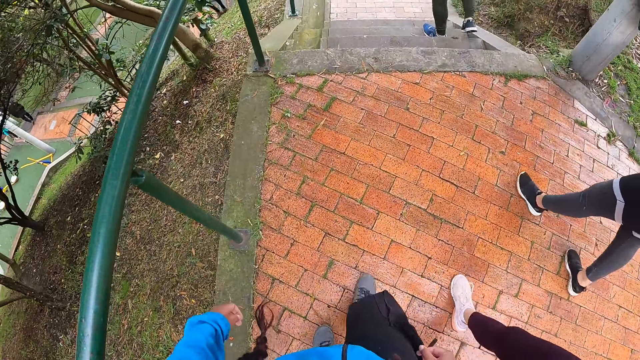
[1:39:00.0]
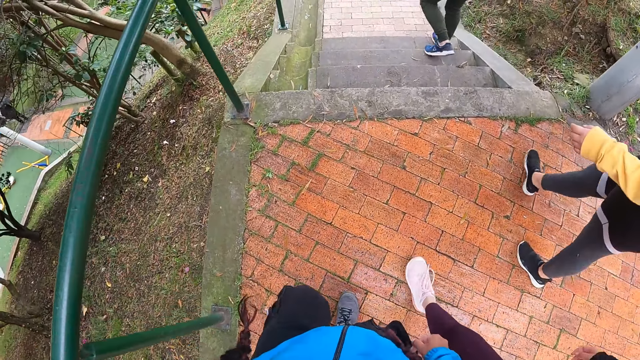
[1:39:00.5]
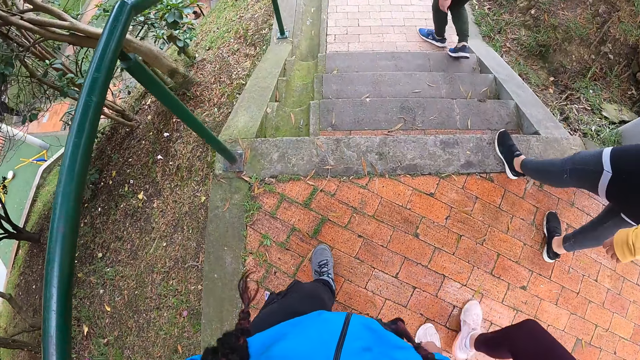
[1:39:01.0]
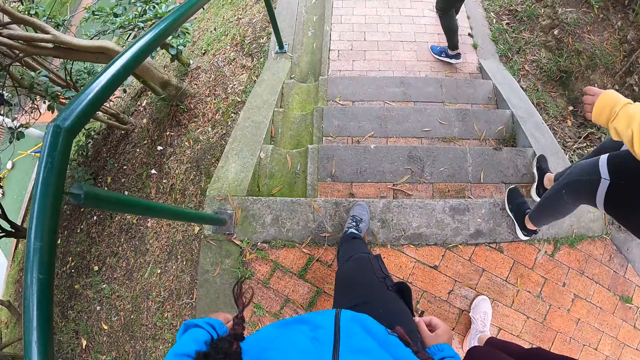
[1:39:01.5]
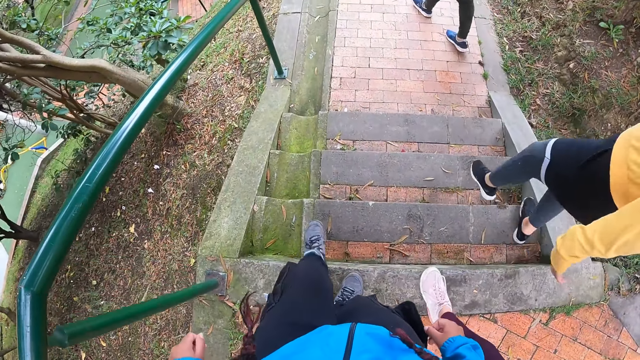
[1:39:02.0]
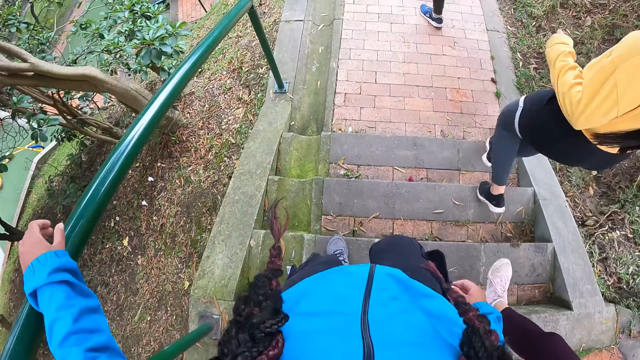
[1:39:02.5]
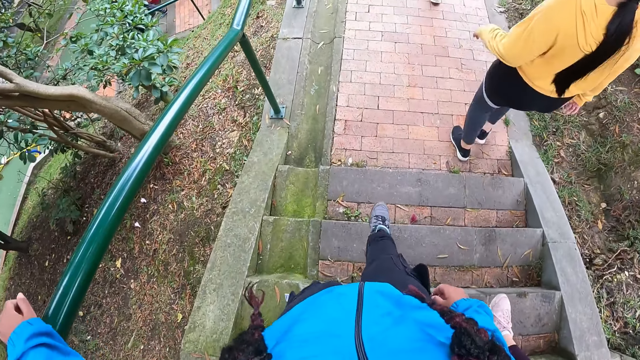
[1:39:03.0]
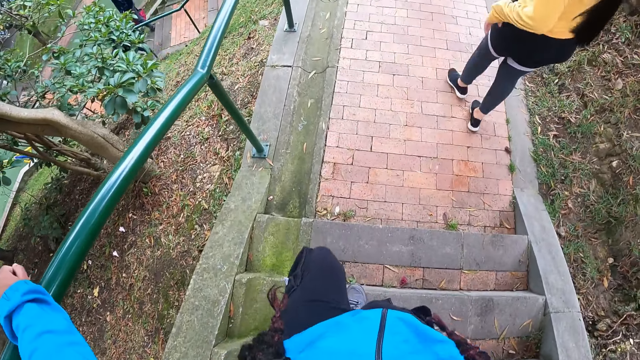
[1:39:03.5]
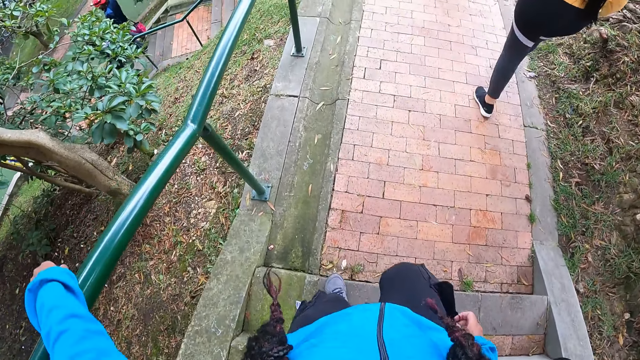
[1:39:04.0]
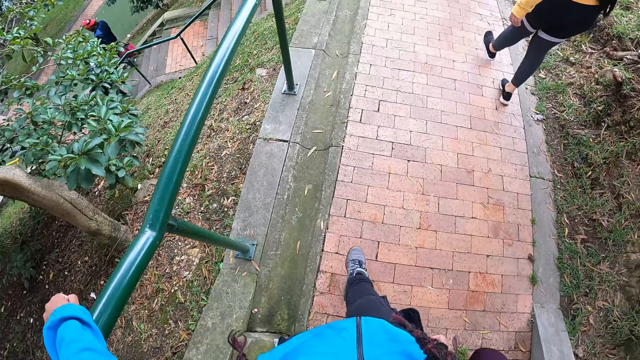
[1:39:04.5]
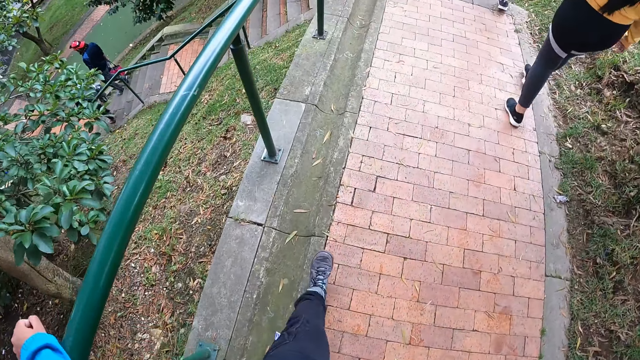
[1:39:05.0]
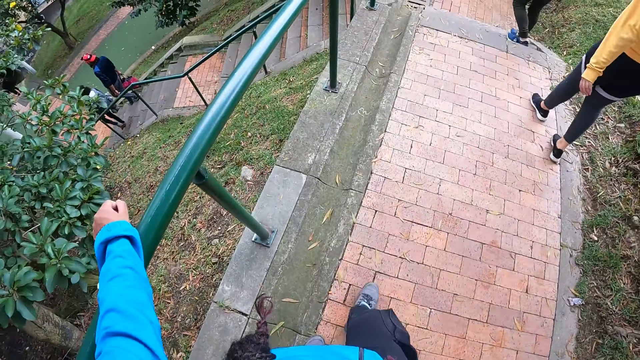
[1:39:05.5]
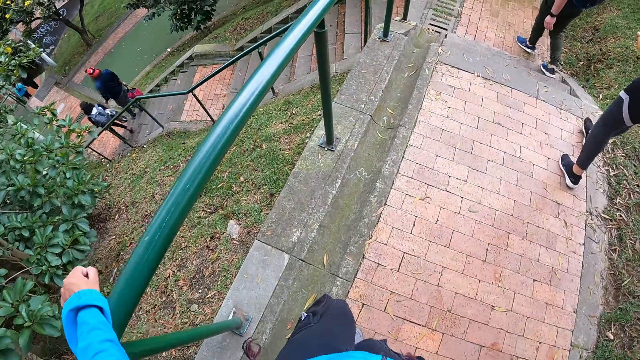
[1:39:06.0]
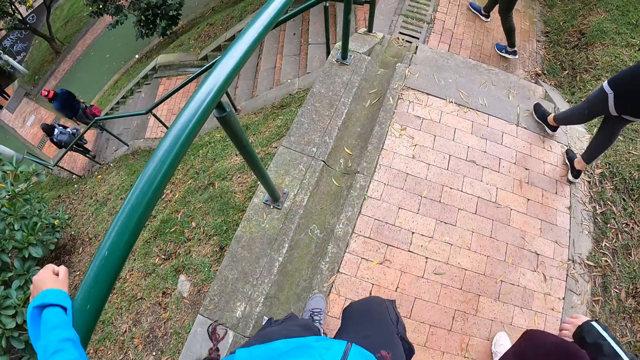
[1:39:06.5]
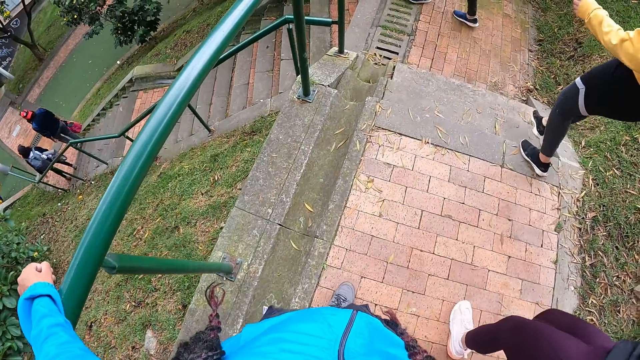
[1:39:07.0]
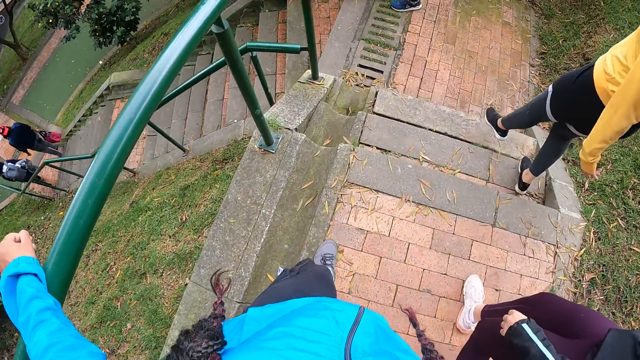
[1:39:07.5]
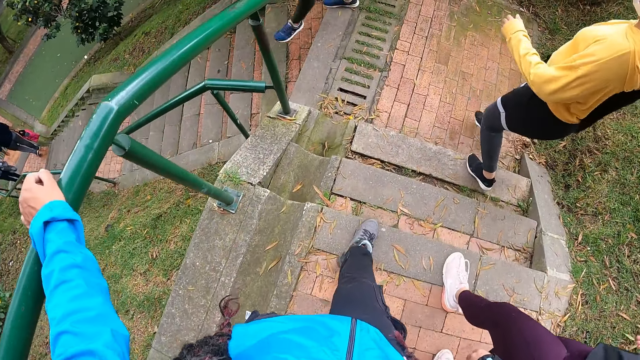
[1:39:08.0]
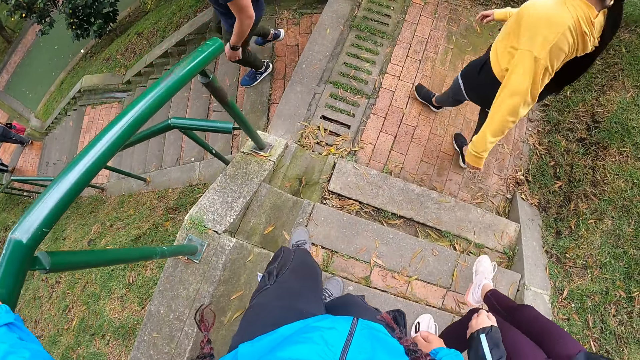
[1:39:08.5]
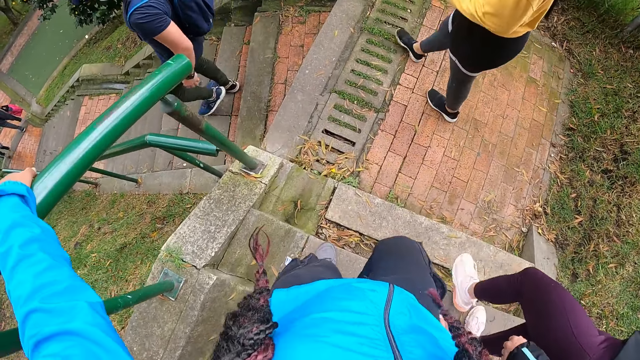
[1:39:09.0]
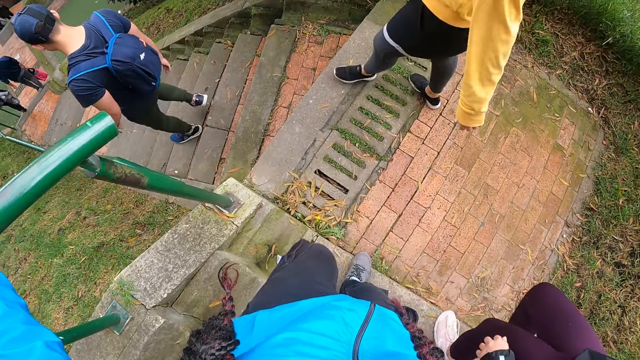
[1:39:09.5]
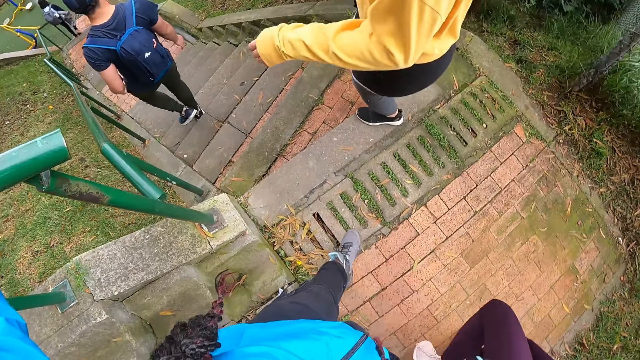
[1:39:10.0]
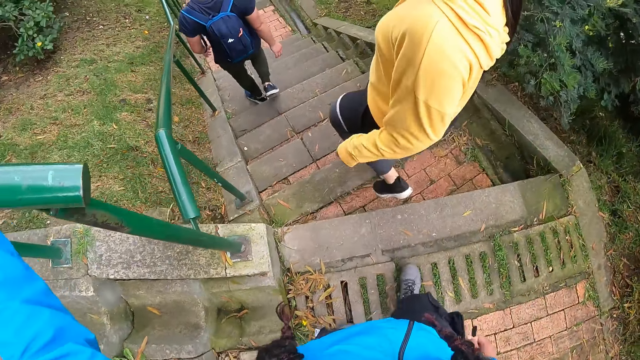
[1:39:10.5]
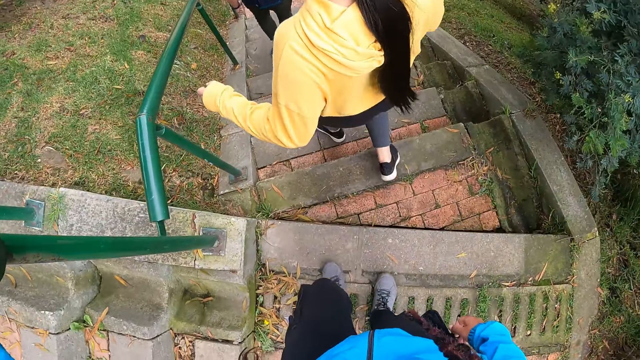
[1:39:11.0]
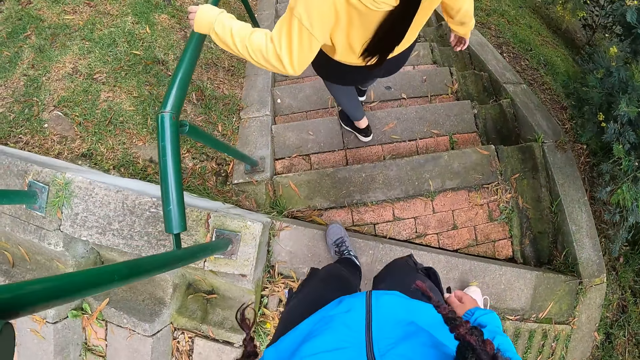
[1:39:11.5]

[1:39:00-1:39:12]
A woman walks down the staircase. The camera wearer walks down the staircase. She places her left hand on a railing. Another woman walks down the staircase. The other woman walks down the staircase again. The first woman walks down the staircase. The camera wearer walks down the staircase. A man walks down the staircase.

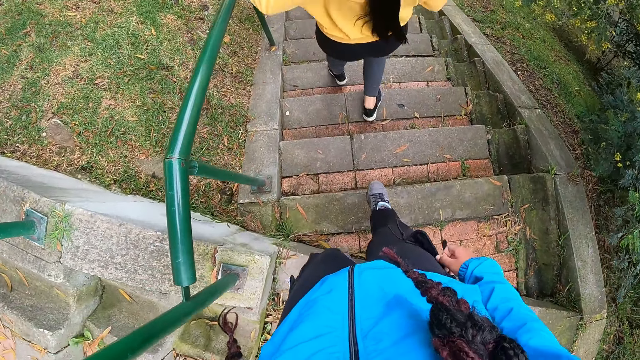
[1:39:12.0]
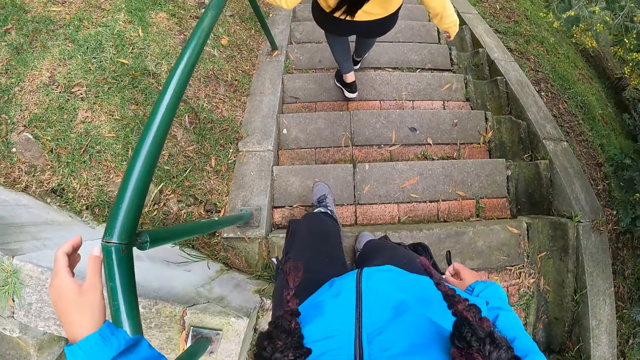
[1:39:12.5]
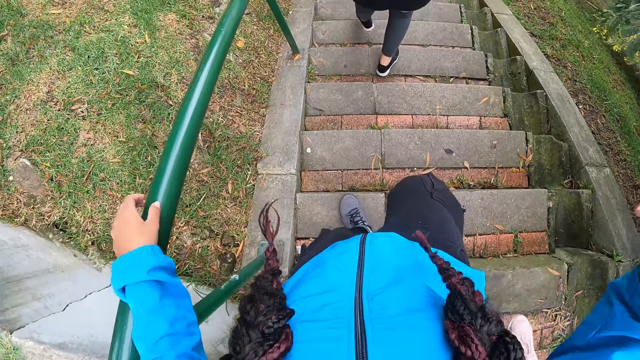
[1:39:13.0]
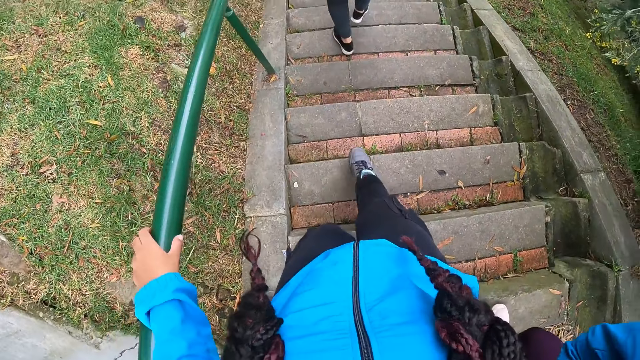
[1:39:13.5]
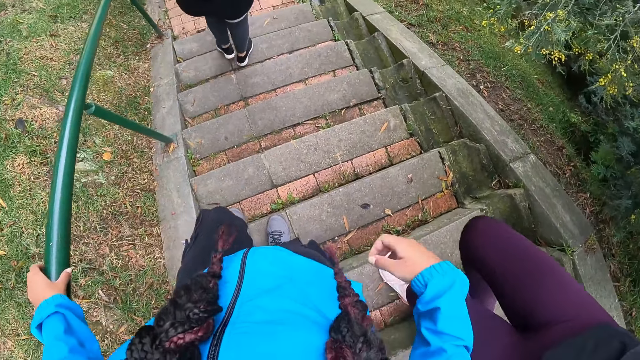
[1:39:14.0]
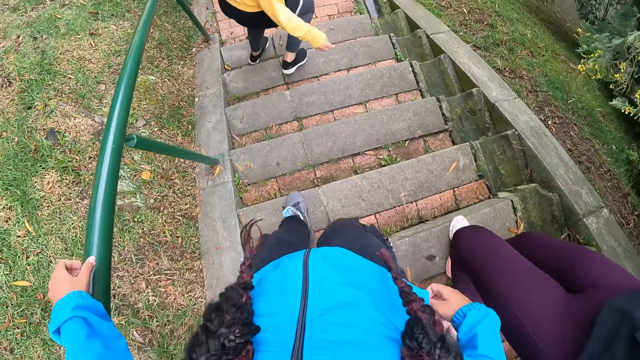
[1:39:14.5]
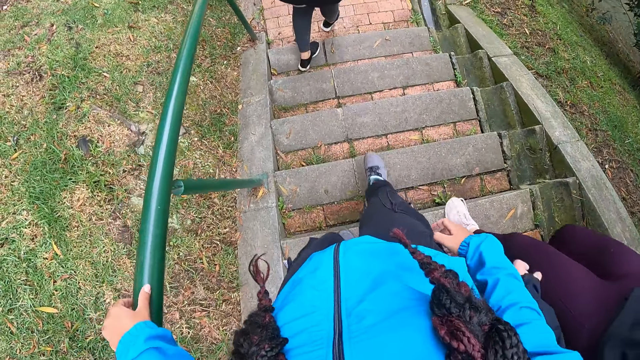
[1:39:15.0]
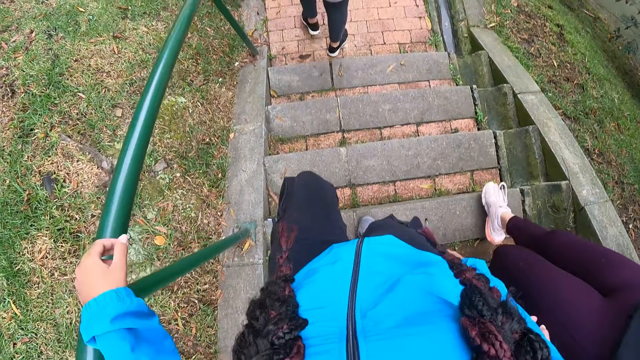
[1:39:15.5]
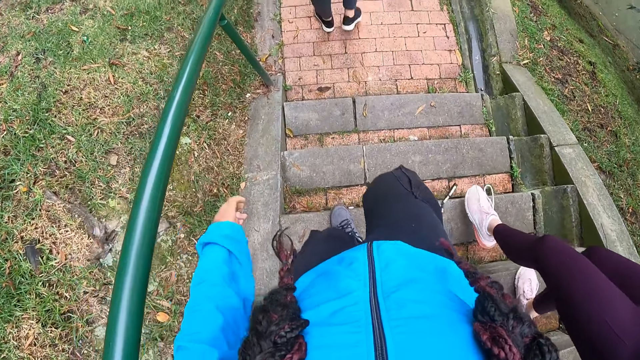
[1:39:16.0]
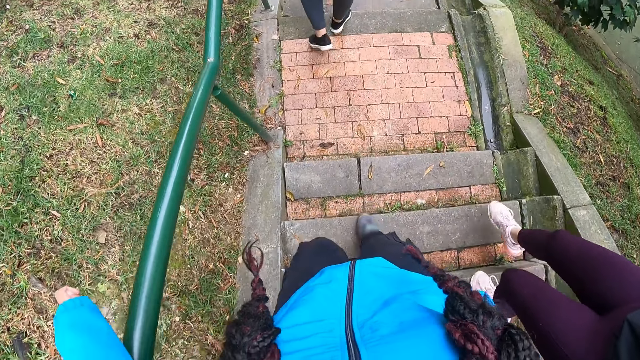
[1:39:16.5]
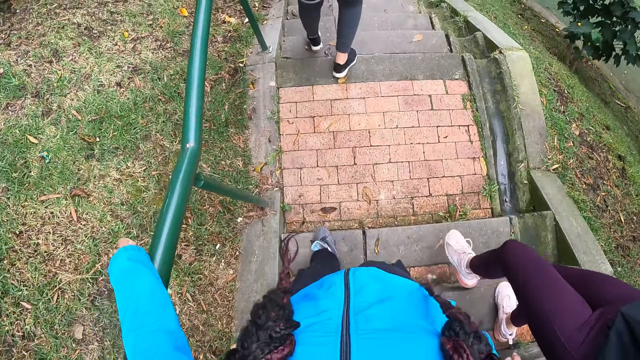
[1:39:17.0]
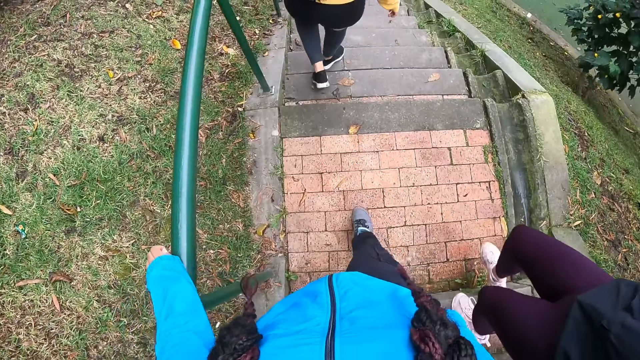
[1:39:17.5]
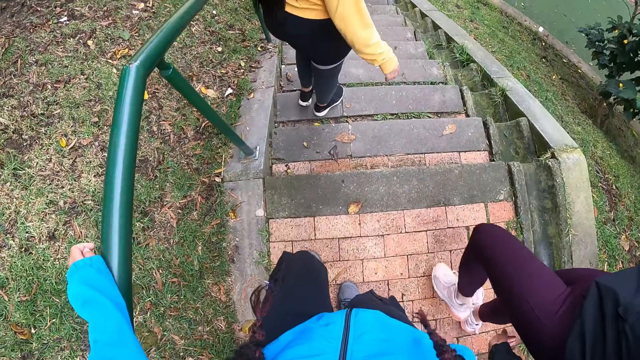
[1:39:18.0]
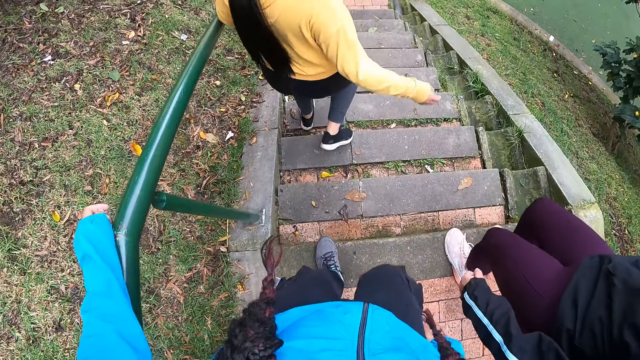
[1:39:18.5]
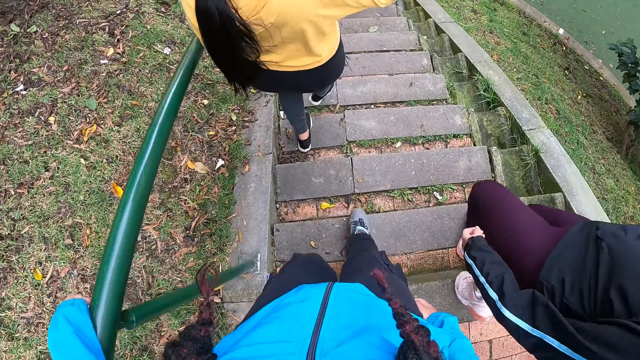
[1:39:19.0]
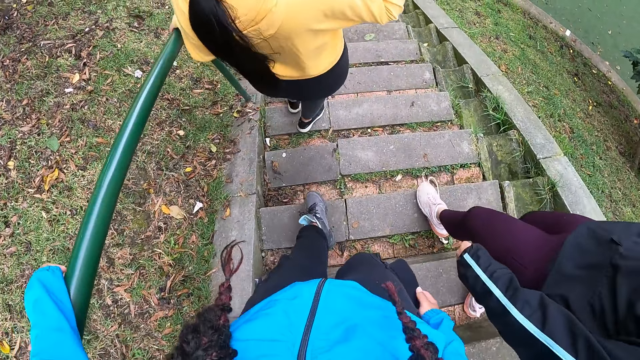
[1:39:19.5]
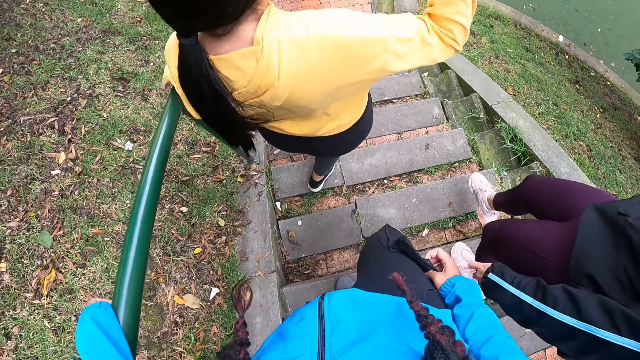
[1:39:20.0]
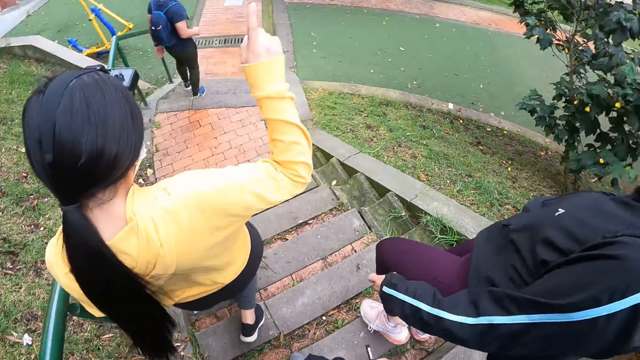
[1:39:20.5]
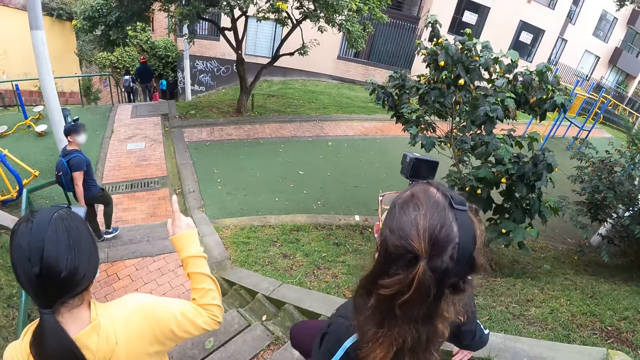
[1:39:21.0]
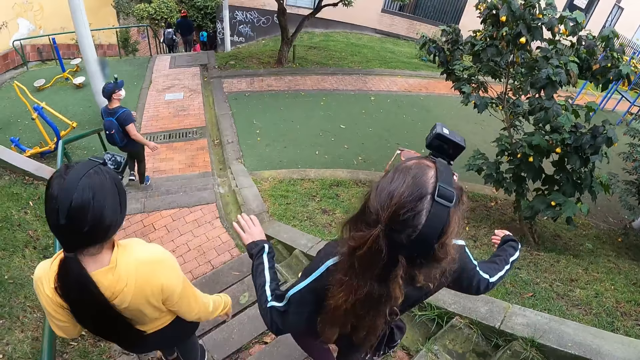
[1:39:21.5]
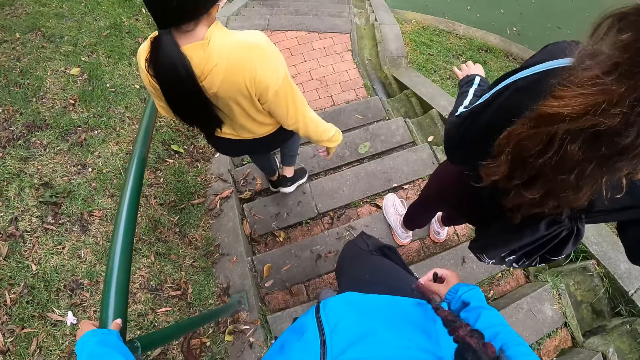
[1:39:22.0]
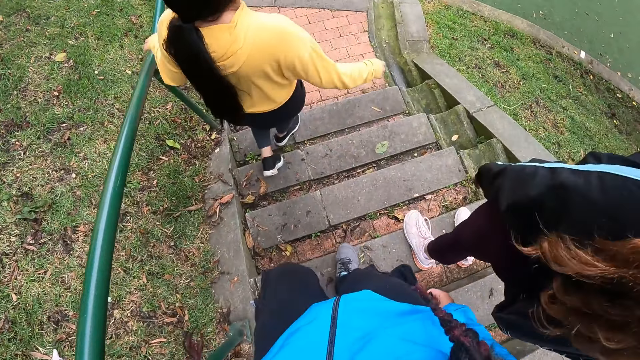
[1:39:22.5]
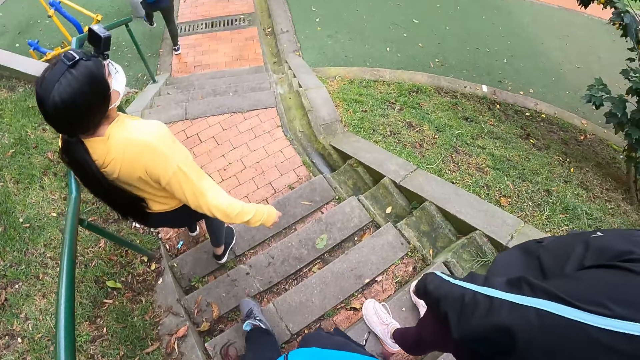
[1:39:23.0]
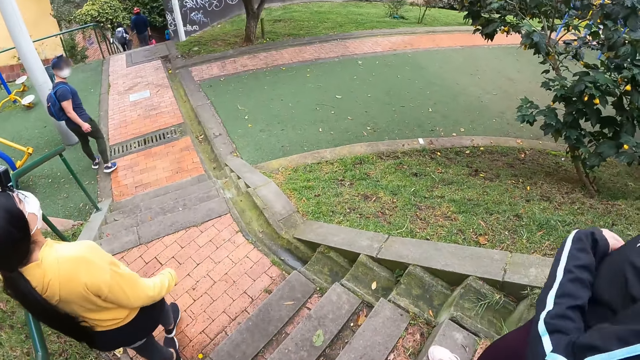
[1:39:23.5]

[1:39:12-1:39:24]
The camera wearer places her left hand on a railing. She adjusts the camera on her head with her right hand. She looks around the compound.
